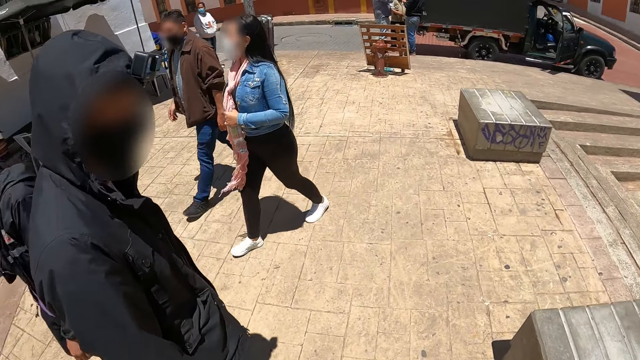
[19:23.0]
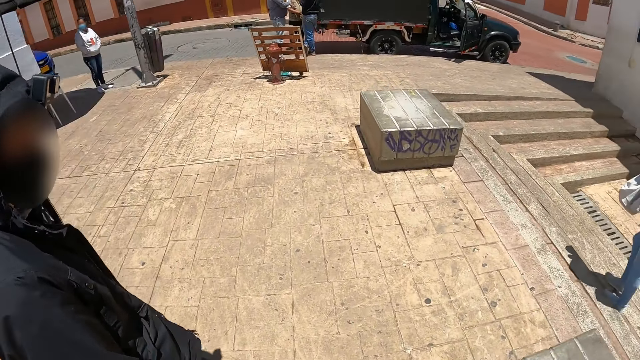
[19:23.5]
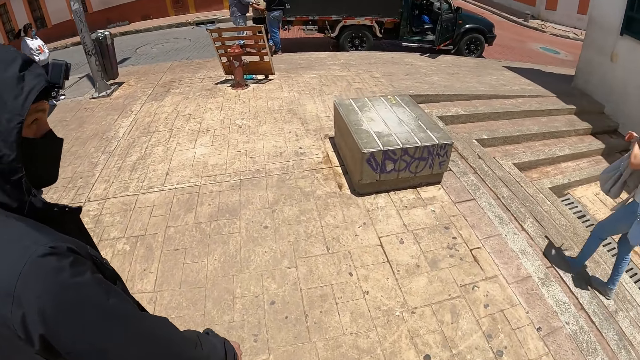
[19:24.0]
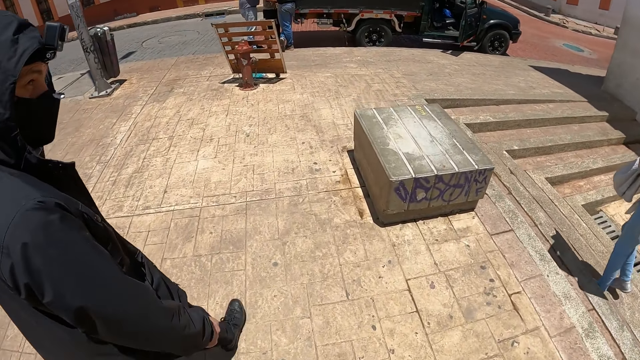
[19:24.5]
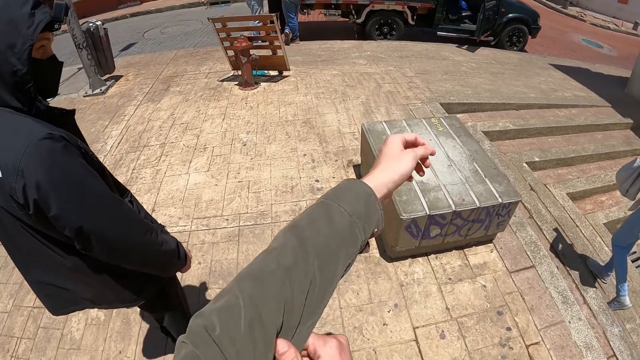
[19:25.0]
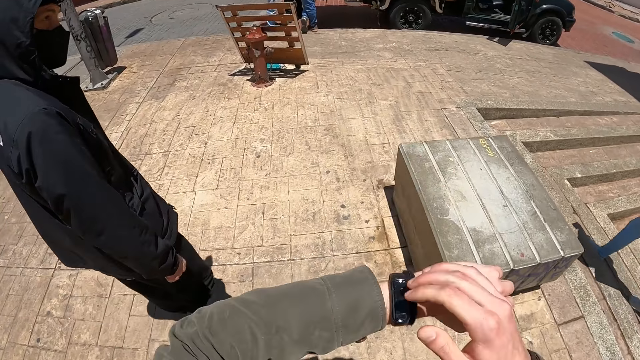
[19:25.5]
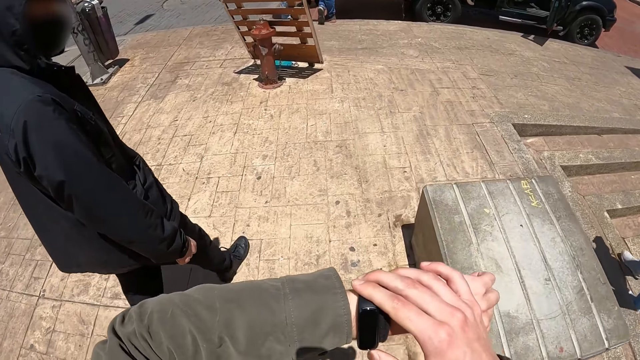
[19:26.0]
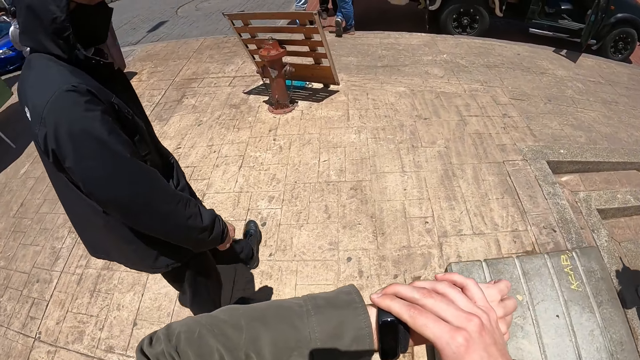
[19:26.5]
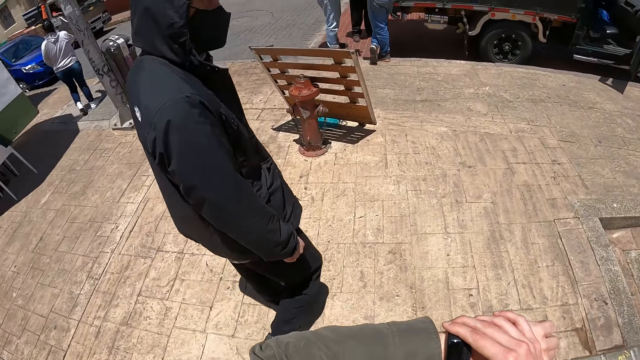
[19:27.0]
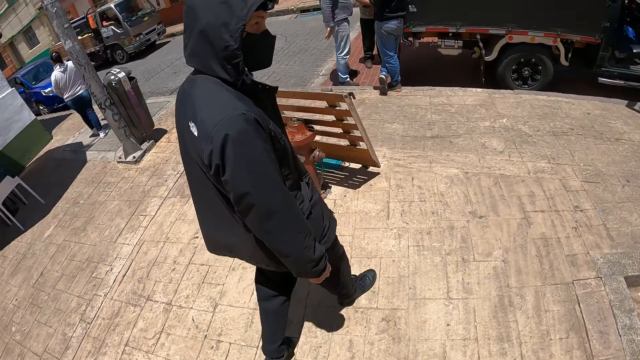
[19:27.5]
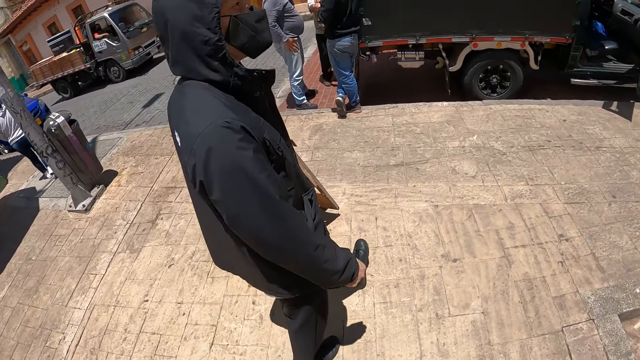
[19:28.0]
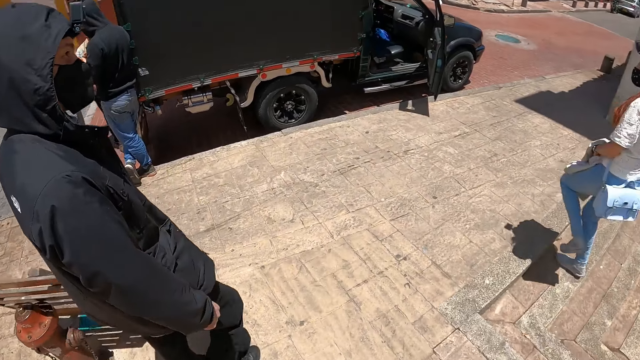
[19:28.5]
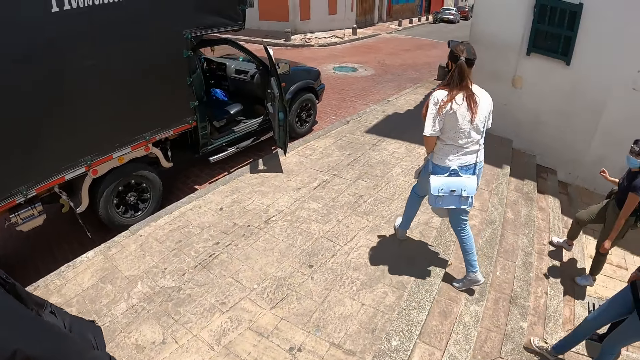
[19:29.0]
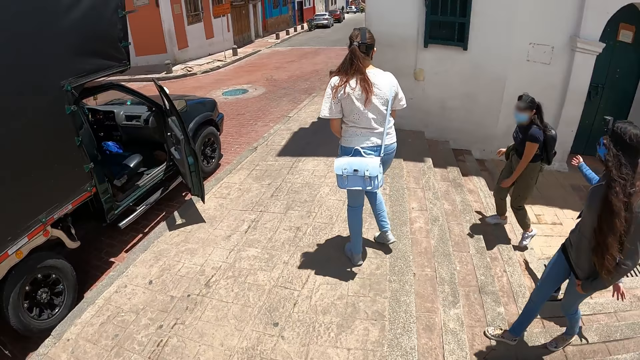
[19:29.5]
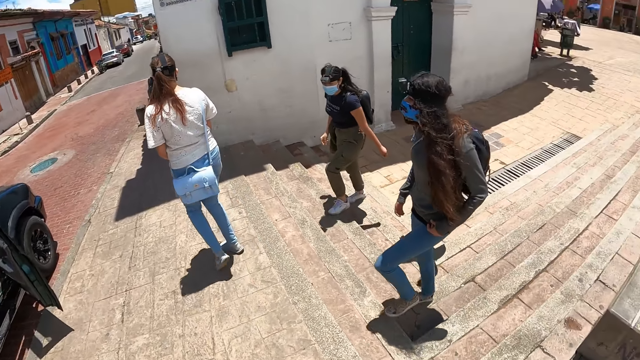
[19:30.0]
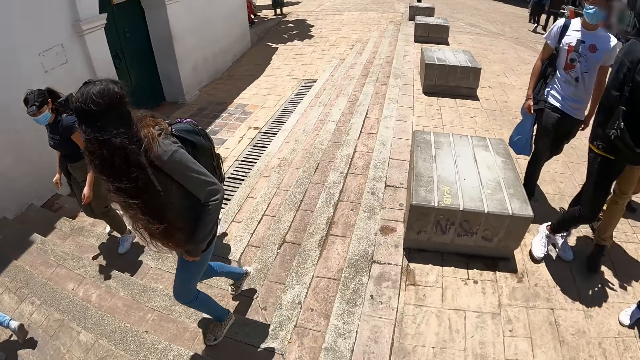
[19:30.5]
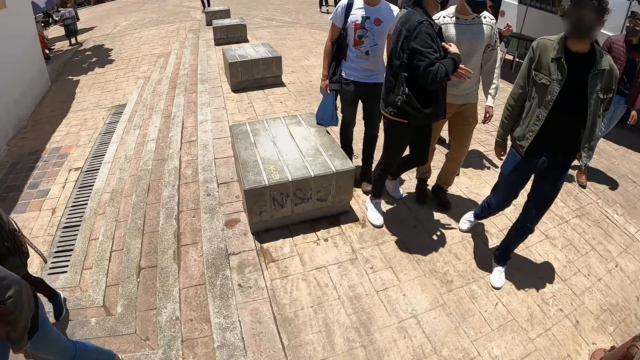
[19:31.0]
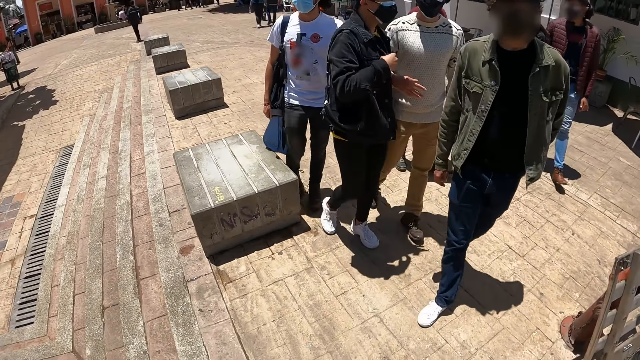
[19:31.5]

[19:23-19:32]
The camera wearer moves his hand. He pulls the sleeve of his jacket. He holds his watch on the wrist. He looks at his watch. He looks around the street.

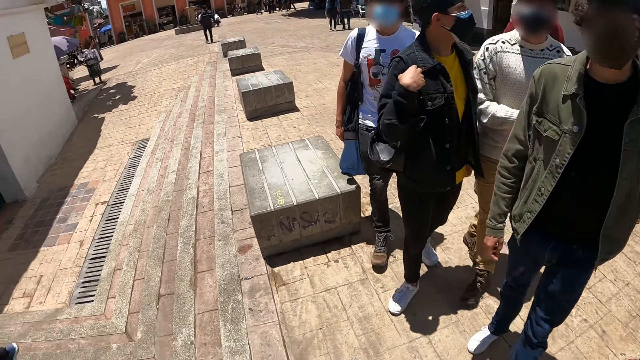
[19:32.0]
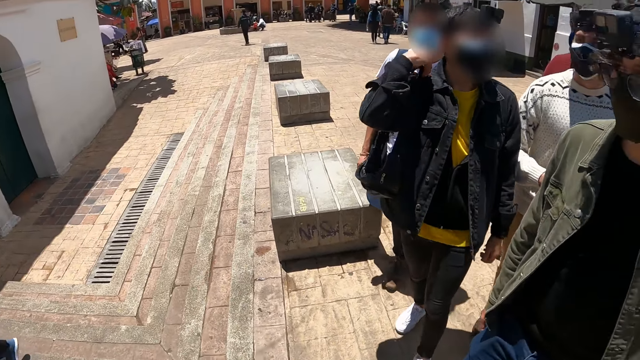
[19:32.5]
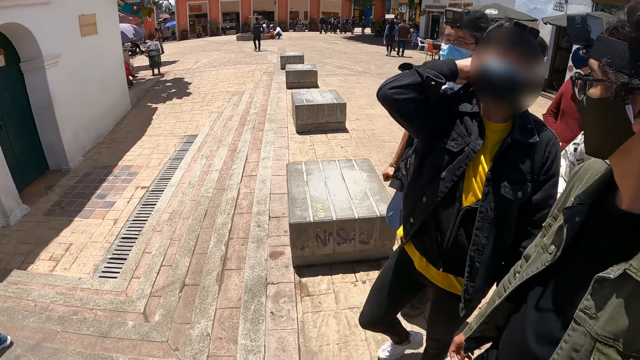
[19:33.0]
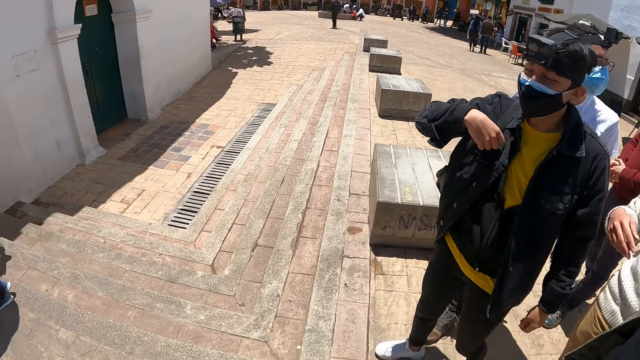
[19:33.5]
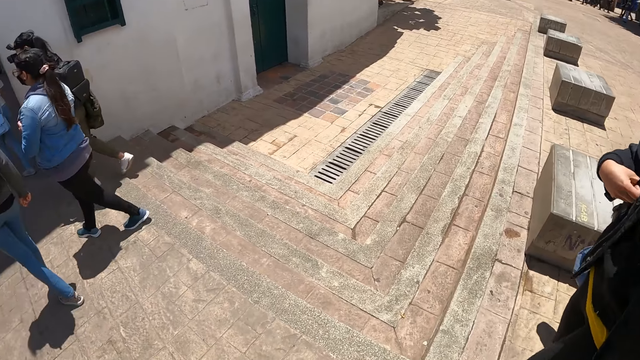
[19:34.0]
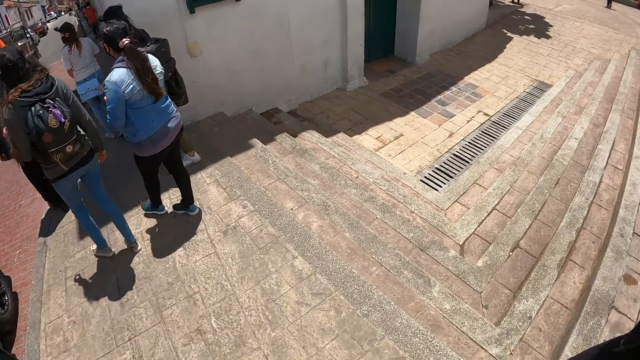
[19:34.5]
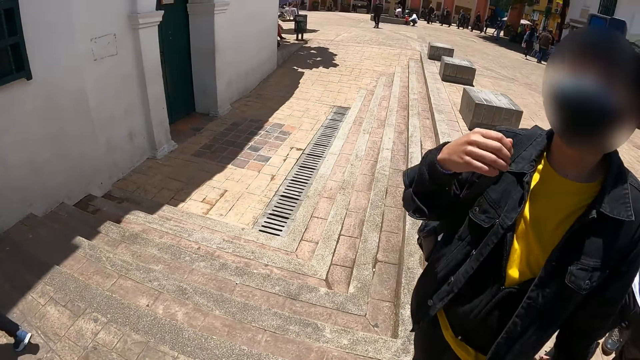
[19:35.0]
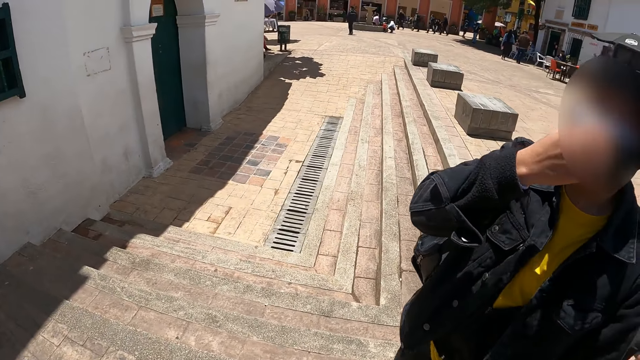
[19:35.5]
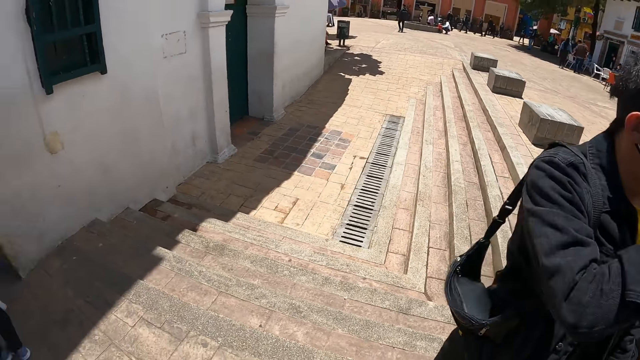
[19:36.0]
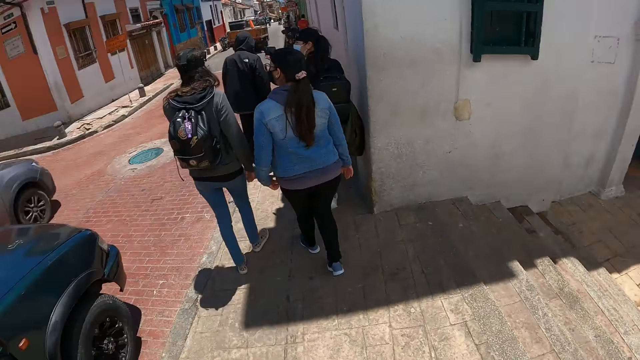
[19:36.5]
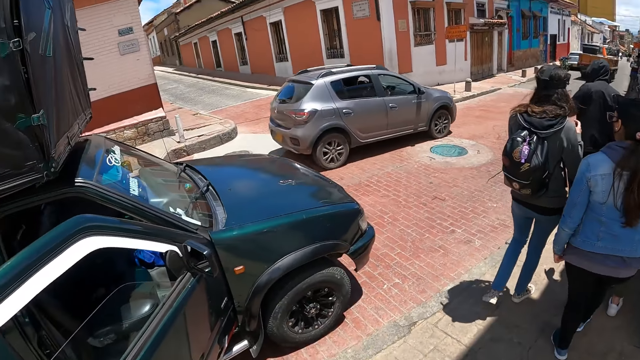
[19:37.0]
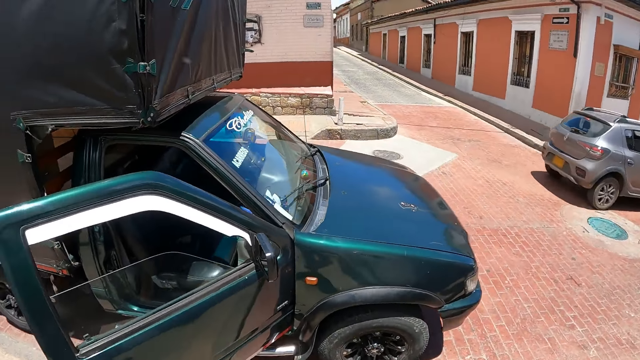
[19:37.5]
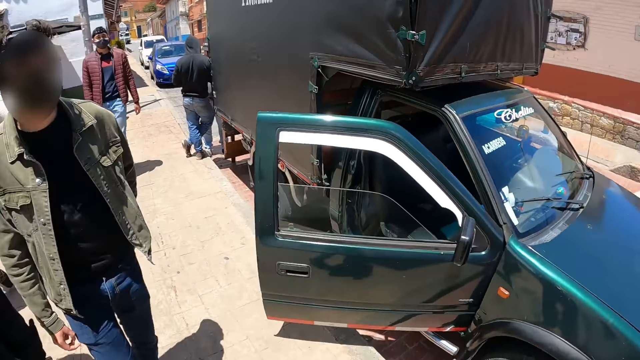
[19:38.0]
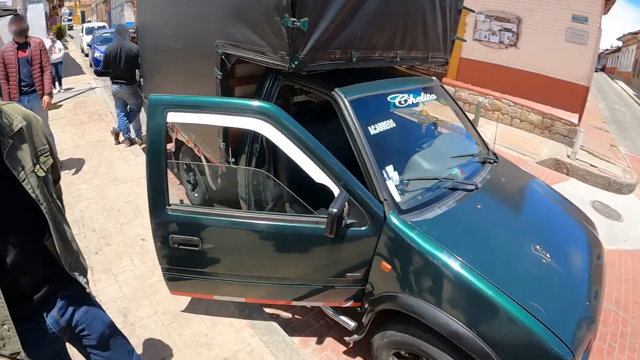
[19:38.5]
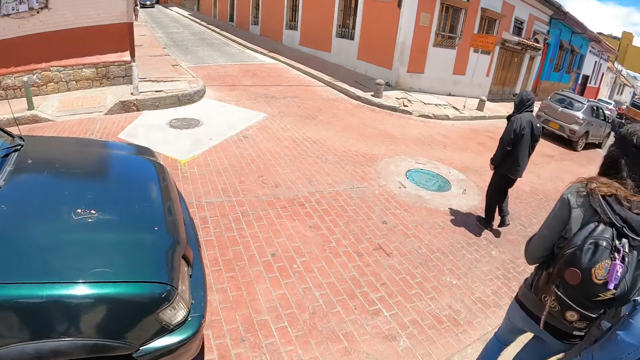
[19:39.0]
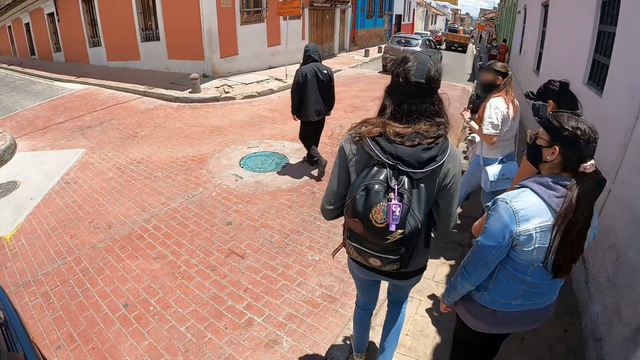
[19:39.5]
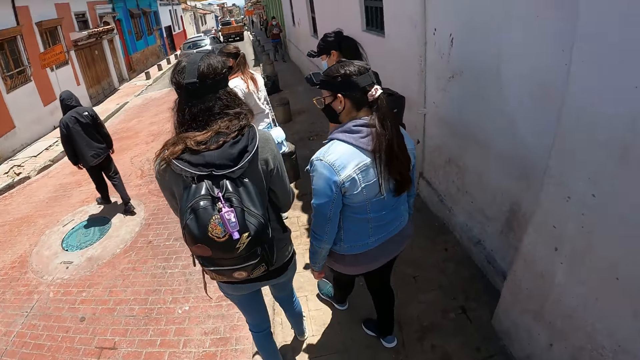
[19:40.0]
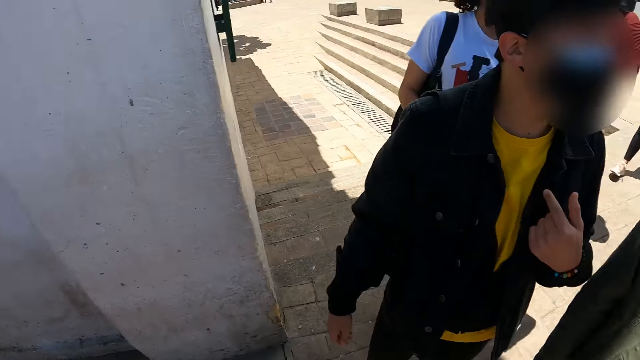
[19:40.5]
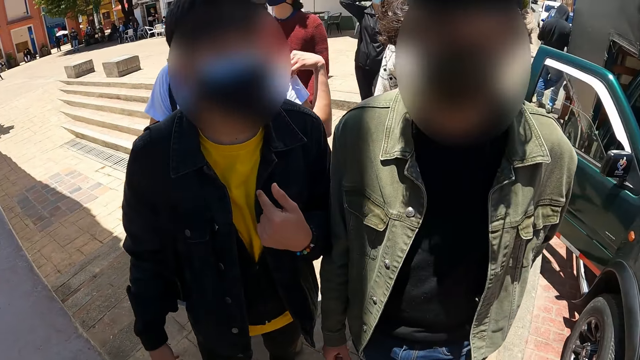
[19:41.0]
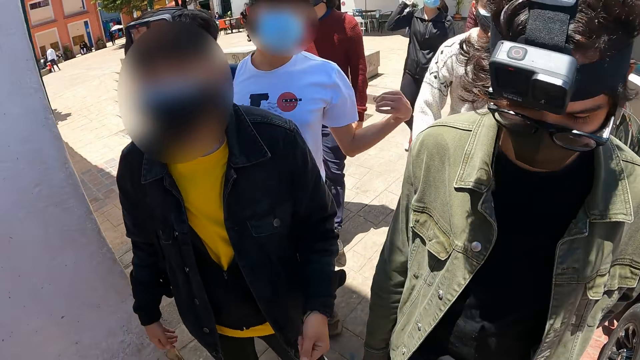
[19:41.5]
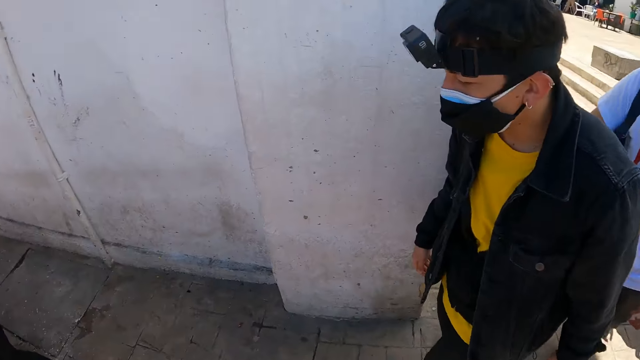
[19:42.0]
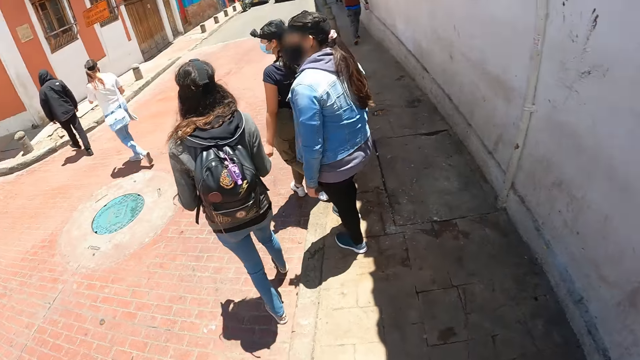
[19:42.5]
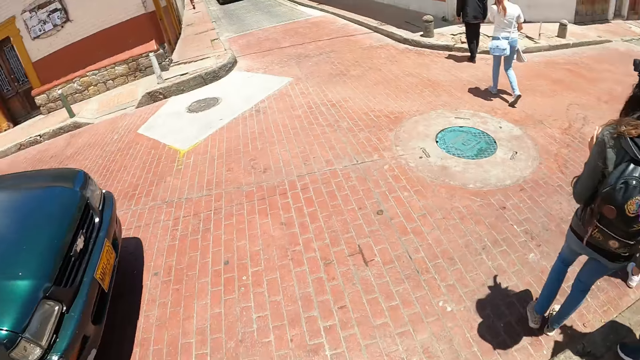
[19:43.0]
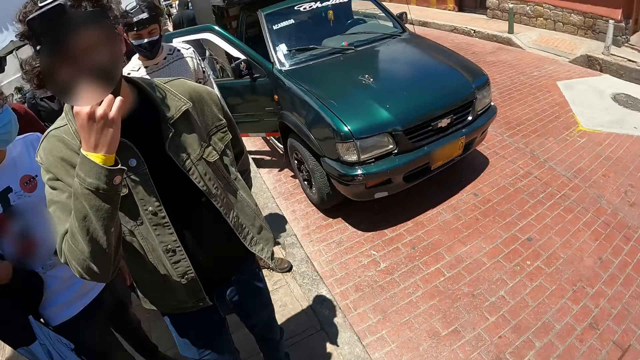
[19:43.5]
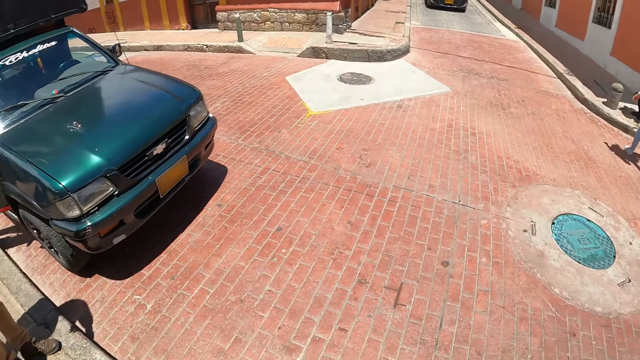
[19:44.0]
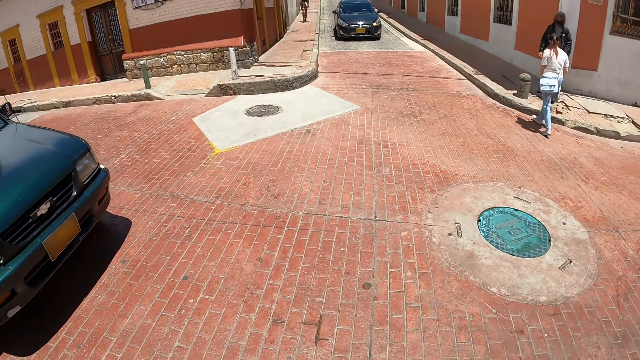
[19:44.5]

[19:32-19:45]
The camera wearer moves his hand. He interacts with a person. He walks along the street. He looks around the street.
